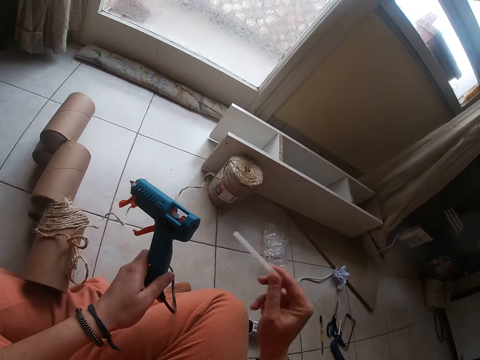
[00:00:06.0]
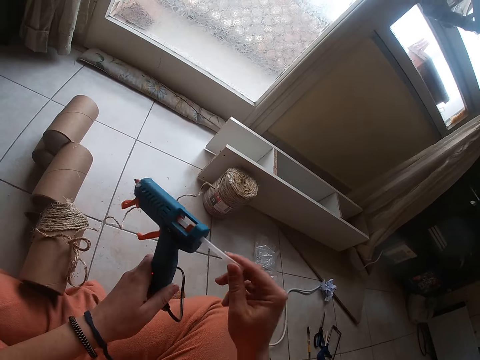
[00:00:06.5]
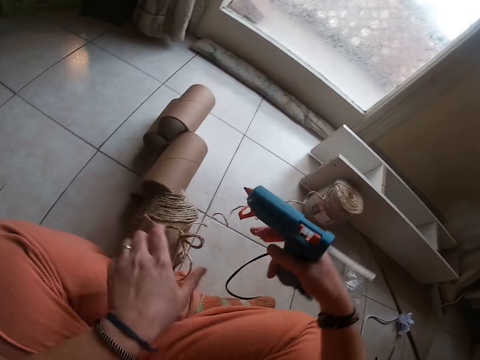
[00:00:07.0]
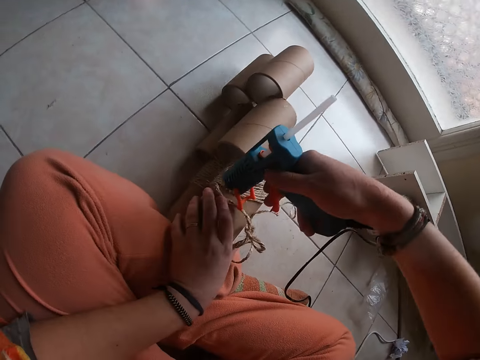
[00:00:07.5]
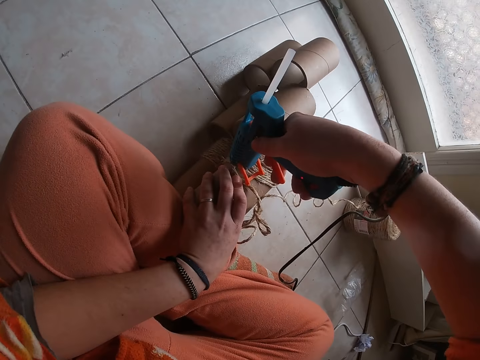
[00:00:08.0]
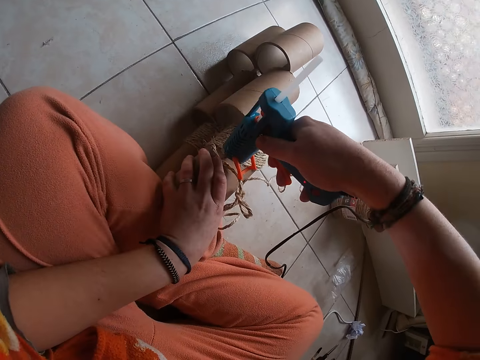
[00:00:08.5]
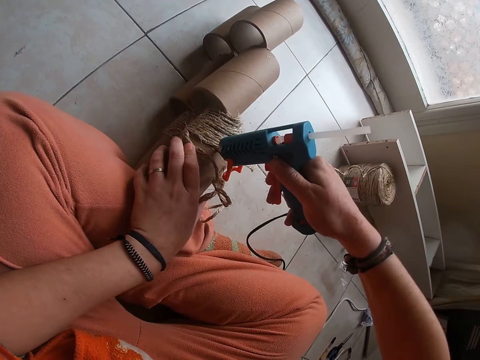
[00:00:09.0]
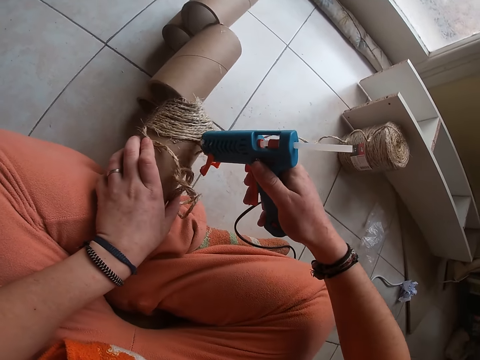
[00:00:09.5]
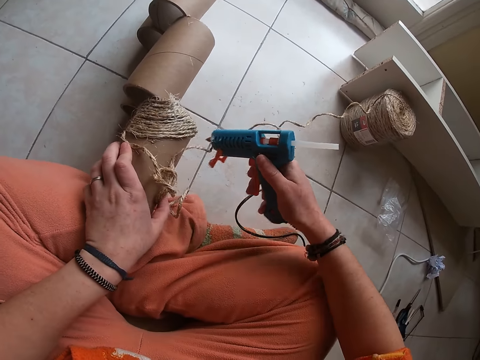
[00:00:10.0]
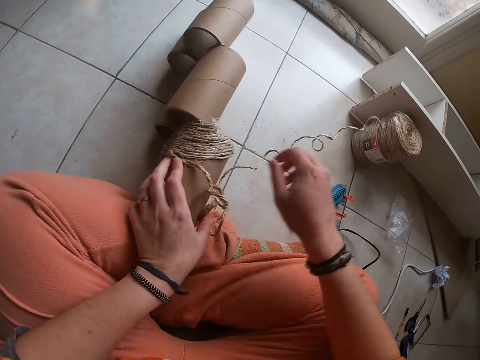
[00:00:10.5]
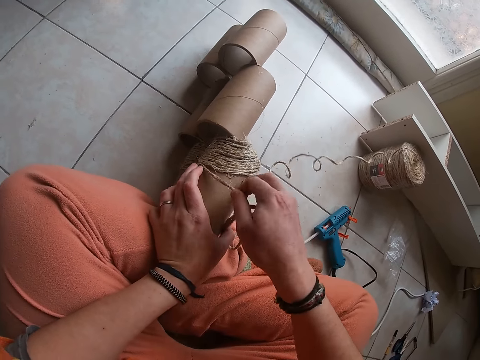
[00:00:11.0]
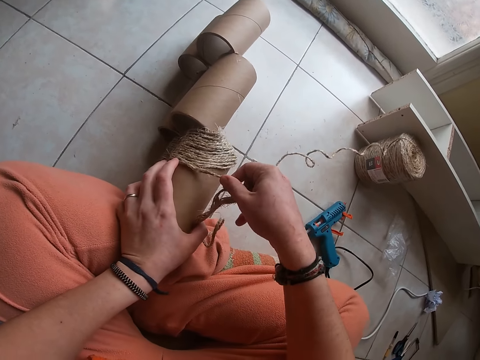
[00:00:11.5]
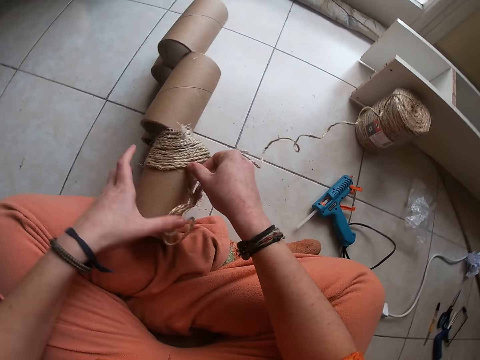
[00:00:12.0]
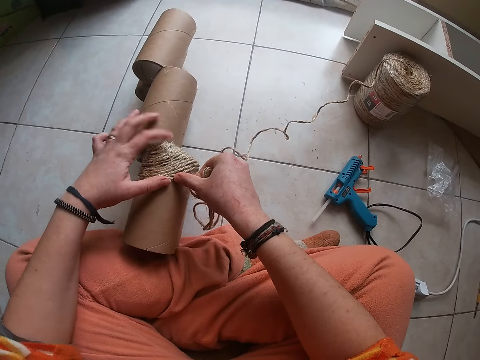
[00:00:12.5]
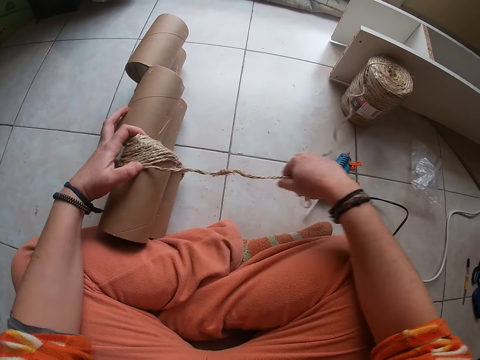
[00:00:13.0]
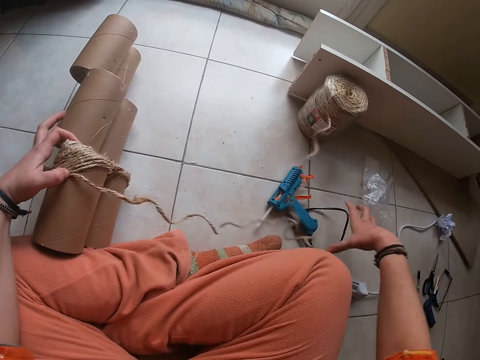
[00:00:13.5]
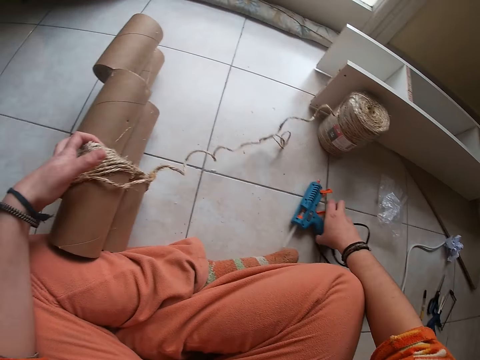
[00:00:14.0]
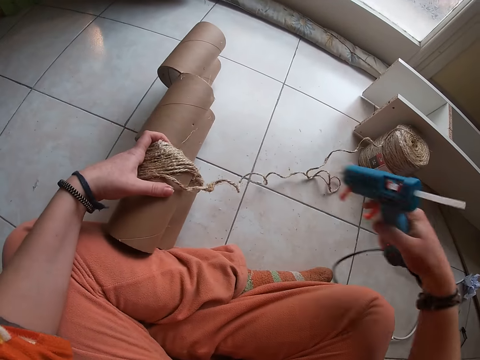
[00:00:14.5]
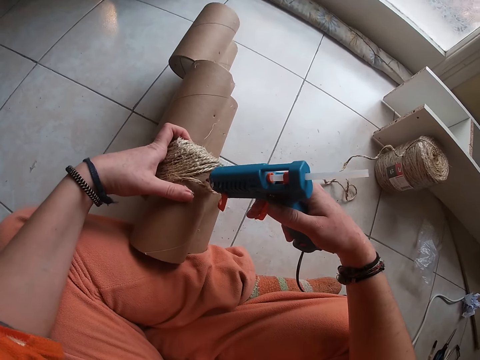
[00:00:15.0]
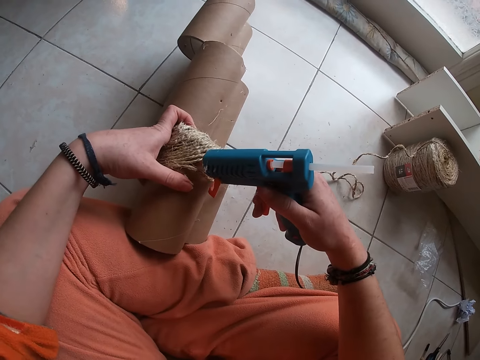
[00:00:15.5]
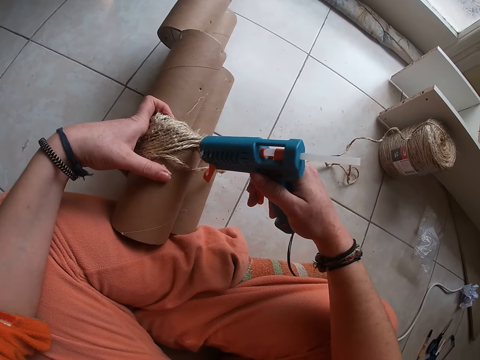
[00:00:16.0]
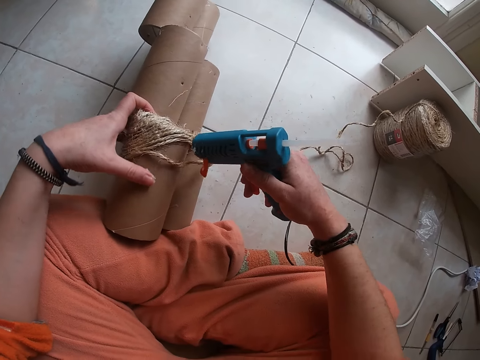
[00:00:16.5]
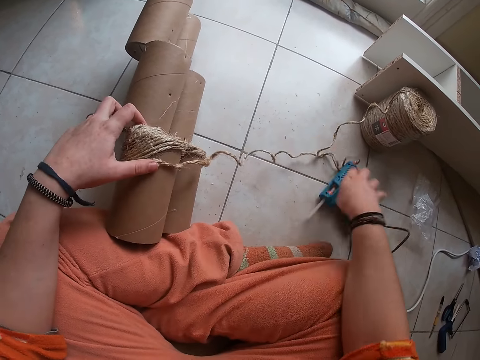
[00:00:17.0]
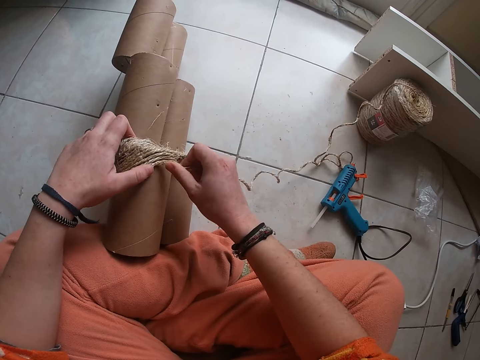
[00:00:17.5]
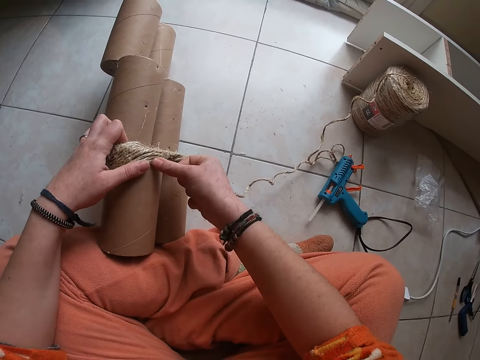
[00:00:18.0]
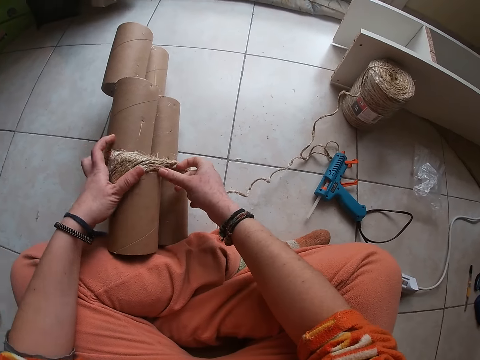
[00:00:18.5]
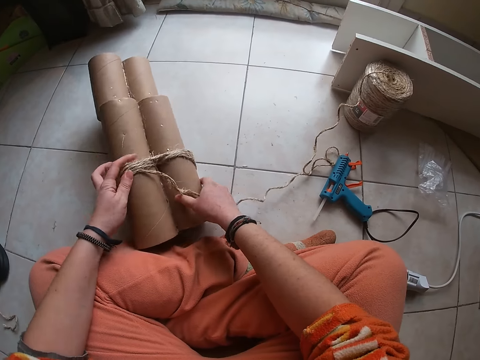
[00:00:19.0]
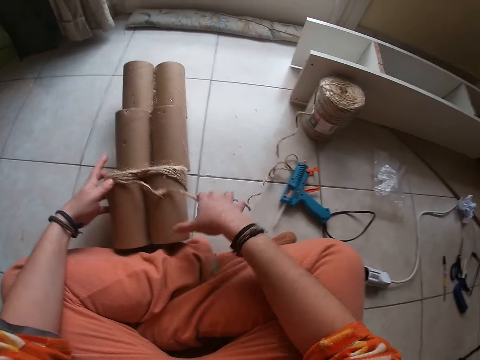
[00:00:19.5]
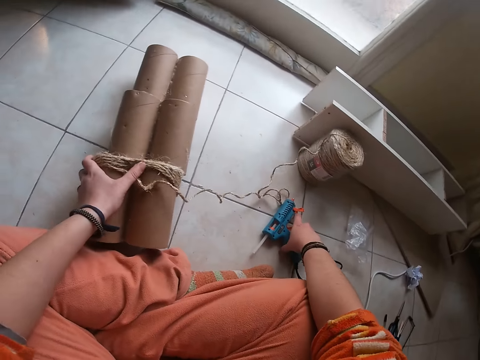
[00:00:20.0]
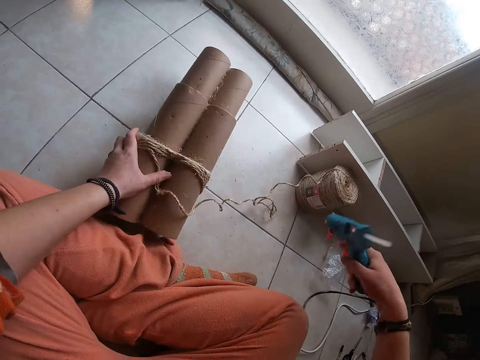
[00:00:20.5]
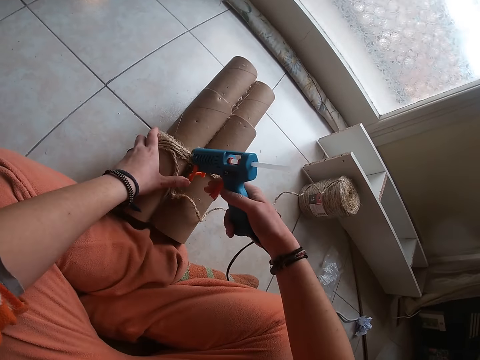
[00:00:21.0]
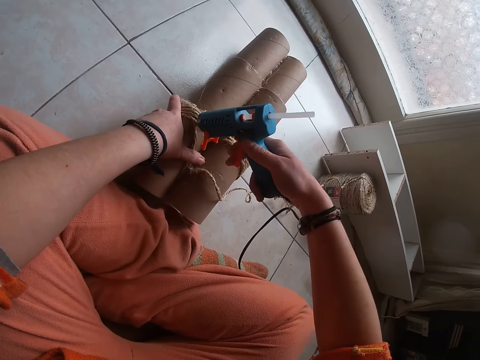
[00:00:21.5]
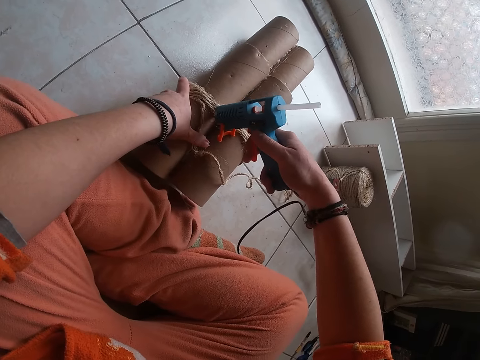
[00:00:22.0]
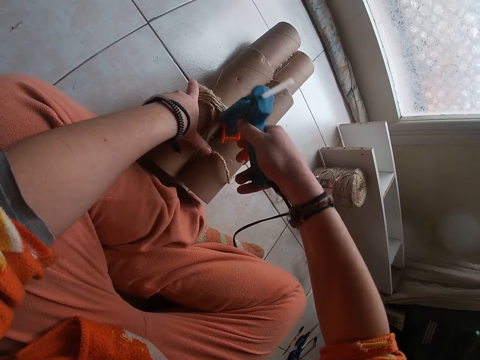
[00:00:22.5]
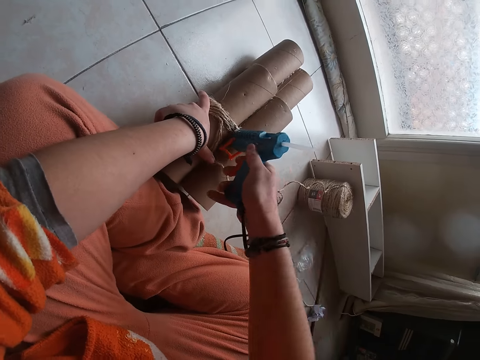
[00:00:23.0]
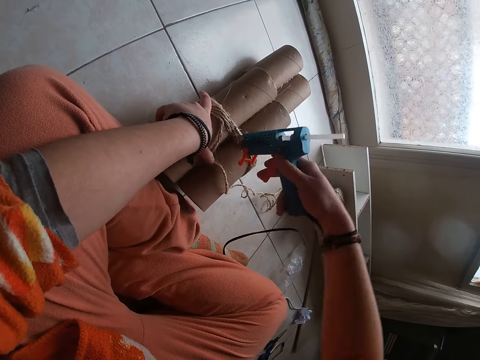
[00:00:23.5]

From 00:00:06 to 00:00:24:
The camera wearer takes out a glue stick from the plastic bag with her right hand. She inserts the glue stick into the hot glue gun with her right hand. She passes the hot glue gun with her right hand from her left hand. She holds the craft on the floor with her left hand and applies glue on the craft with the hot glue gun in her right hand. She drops the hot glue gun on the floor with her right hand. She presses wires or thread on the craft with her right fingers. She stretches the thread. She adjusts the wires on the craft with her right hand. She picks up the hot glue gun on the floor with her right hand. She applies glue on the craft with the hot glue gun in her right hand. She drops the hot glue gun on the floor with her right hand. She presses the wires on the craft with her fingers. She adjusts the craft on the floor with her hands. She picks up the hot glue gun on the floor with her right hand. She applies glue on the craft with the hot glue gun in her right hand.

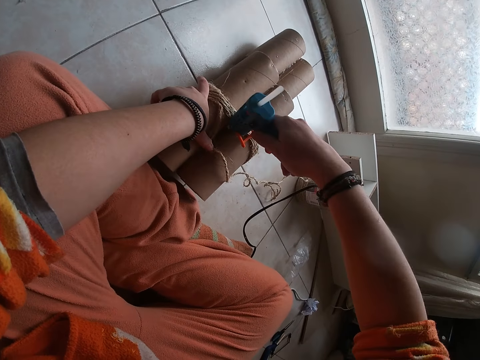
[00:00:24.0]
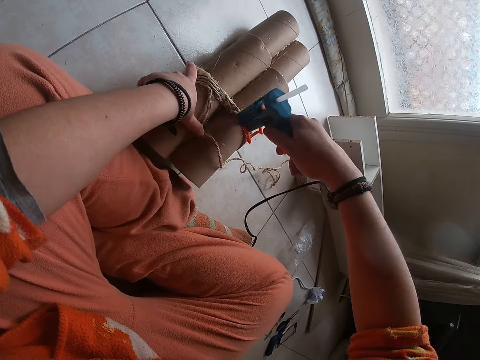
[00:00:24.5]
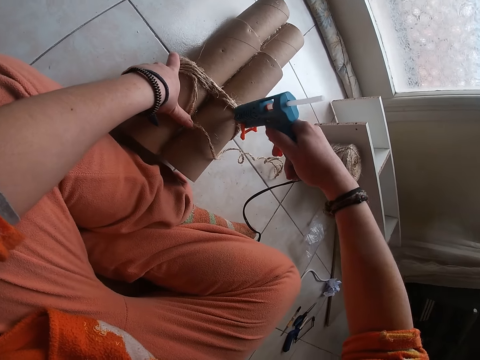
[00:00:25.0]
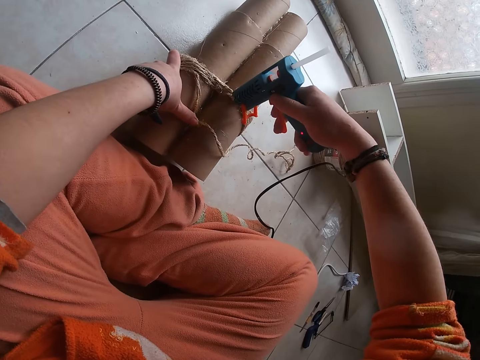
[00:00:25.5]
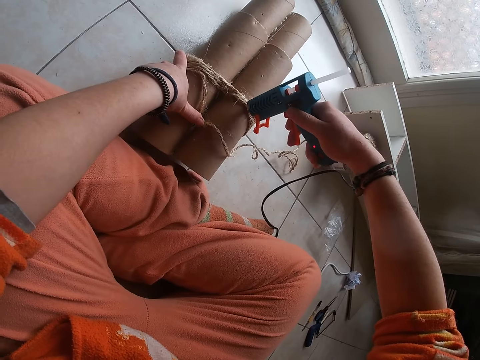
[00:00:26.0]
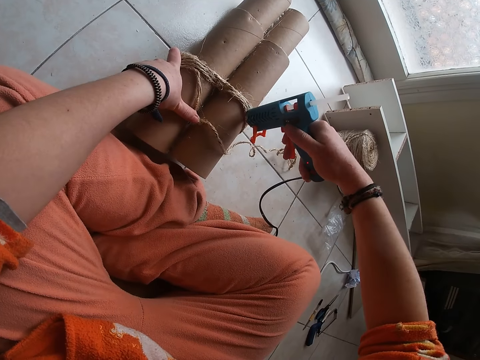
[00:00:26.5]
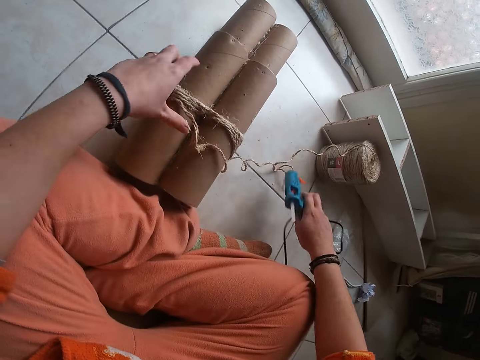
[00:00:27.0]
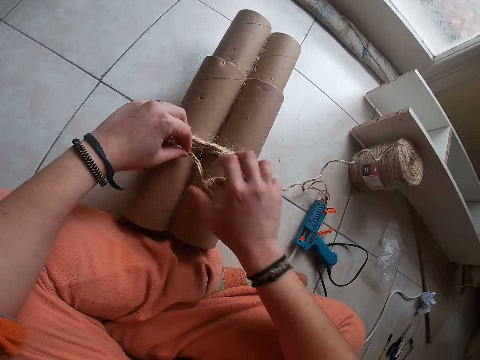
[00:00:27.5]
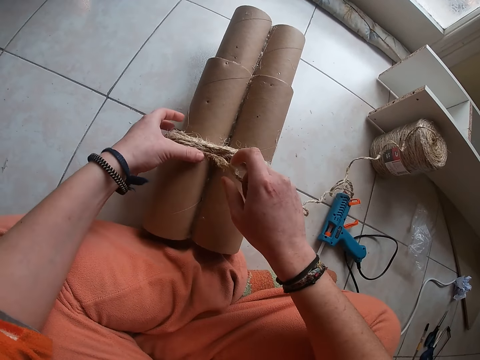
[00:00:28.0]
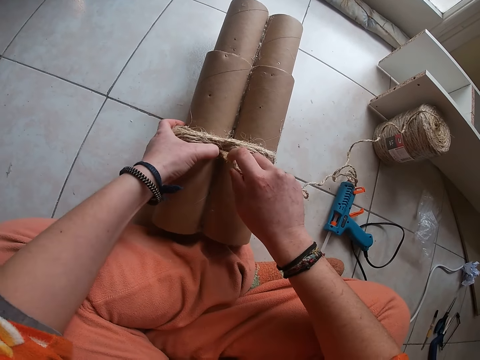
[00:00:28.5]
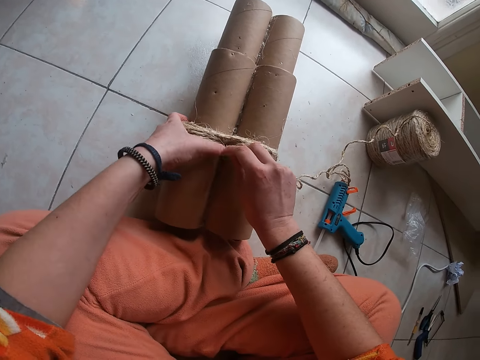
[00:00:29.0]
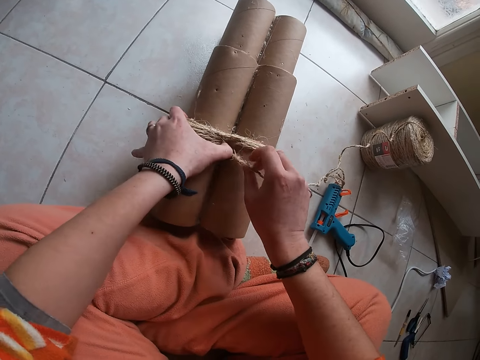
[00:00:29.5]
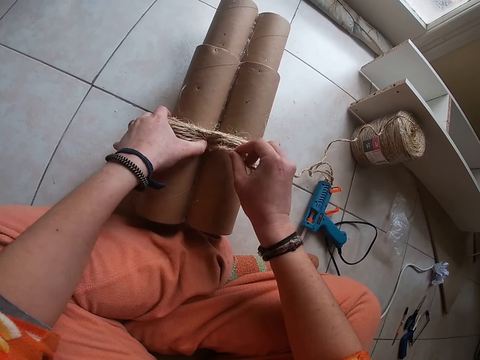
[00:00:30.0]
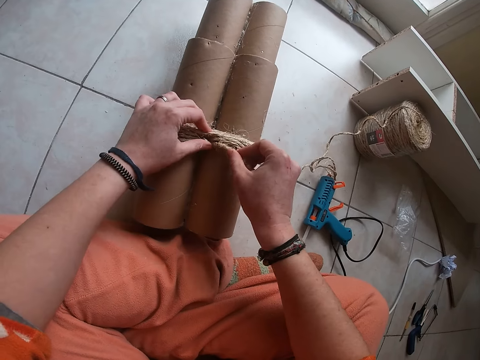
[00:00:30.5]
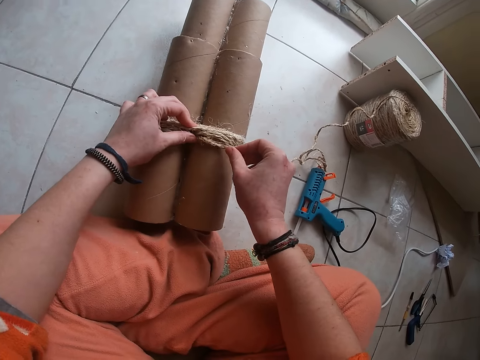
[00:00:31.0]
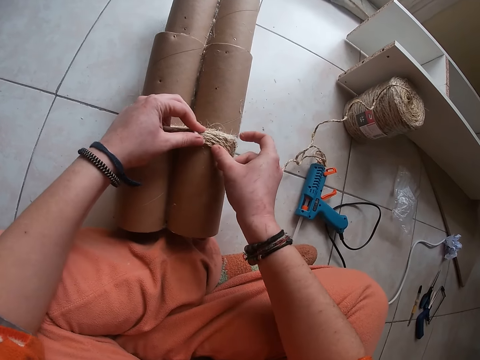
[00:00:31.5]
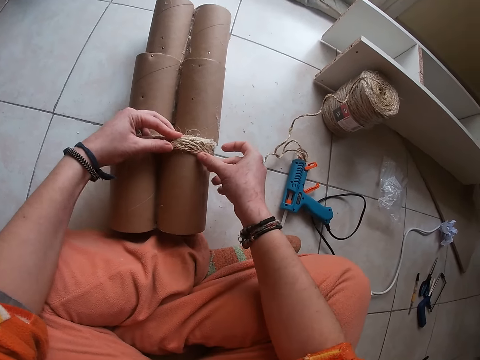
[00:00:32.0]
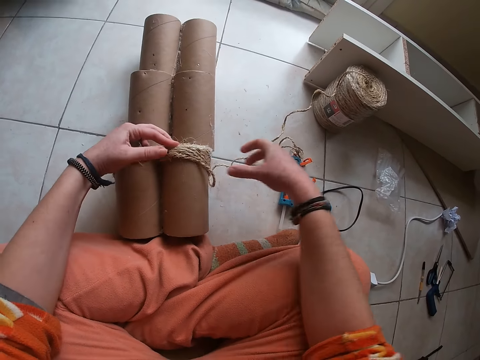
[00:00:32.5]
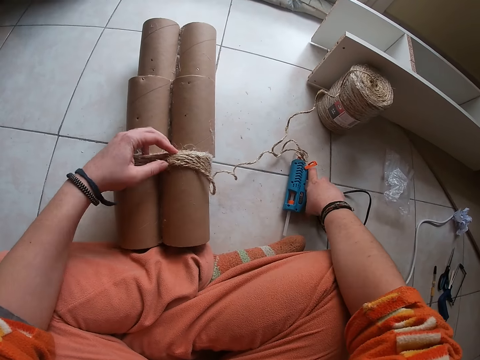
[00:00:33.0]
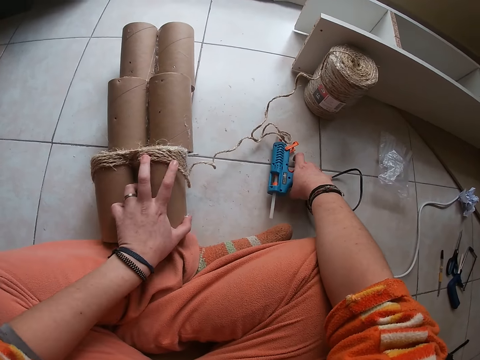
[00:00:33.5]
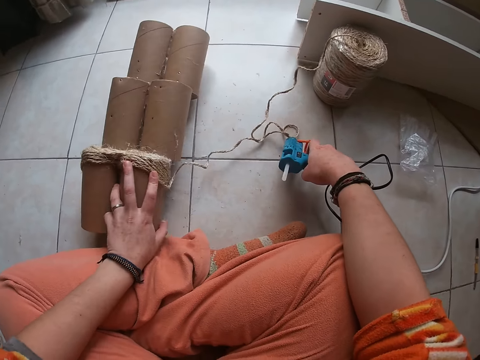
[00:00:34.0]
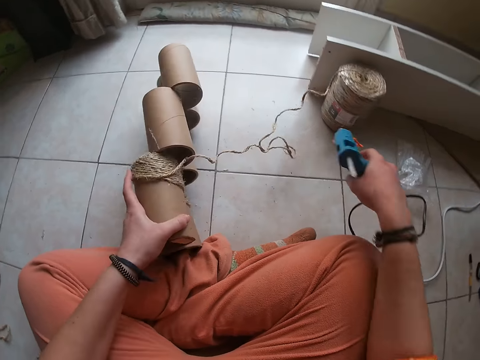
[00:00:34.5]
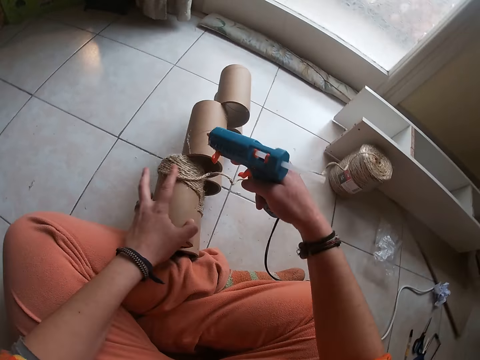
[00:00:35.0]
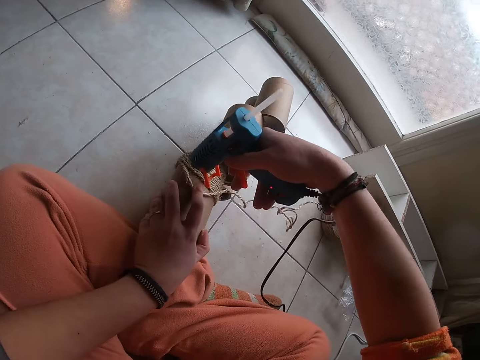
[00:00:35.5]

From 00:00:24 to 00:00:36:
The camera wearer drops the hot glue gun on the floor with her right hand. She presses the wires on the craft with her fingers. She picks up the hot glue gun on the floor with her right hand. She picks up the craft from the floor with her left hand. She applies glue on the craft with the hot glue gun in her right hand.
